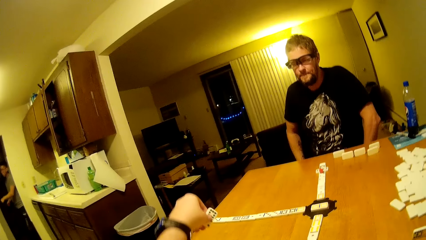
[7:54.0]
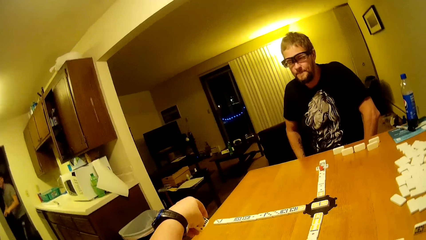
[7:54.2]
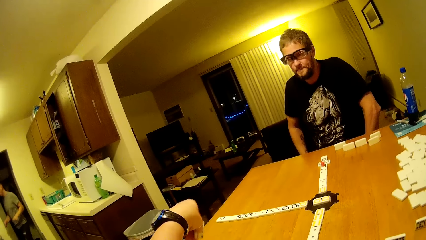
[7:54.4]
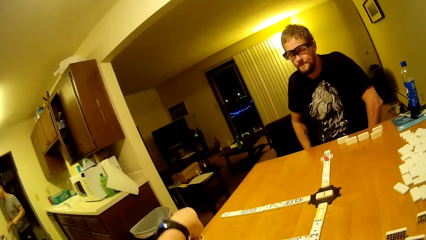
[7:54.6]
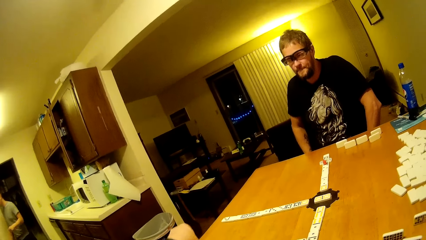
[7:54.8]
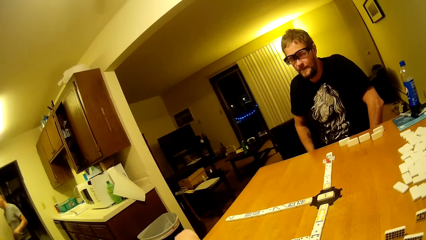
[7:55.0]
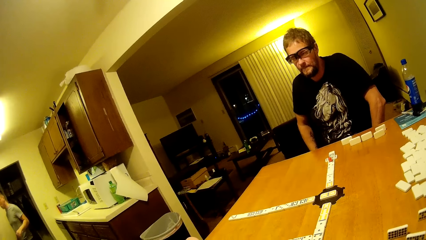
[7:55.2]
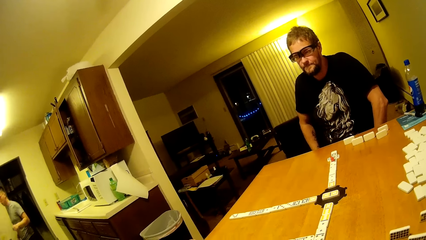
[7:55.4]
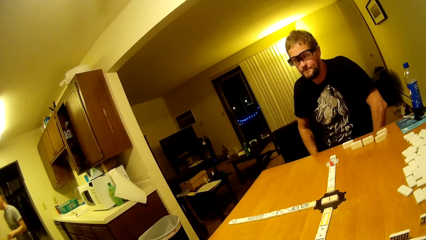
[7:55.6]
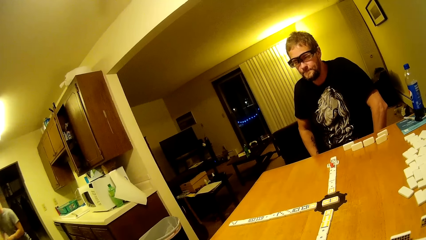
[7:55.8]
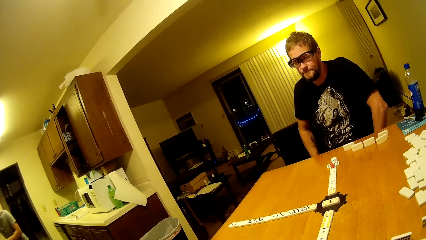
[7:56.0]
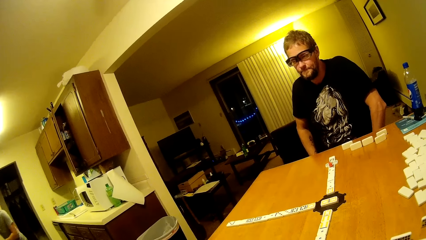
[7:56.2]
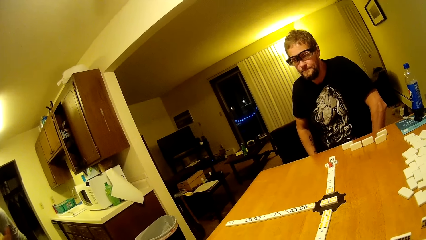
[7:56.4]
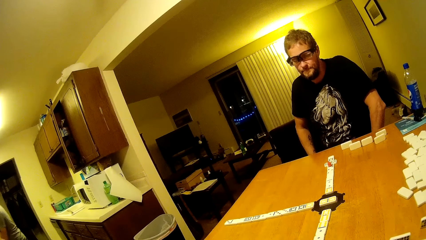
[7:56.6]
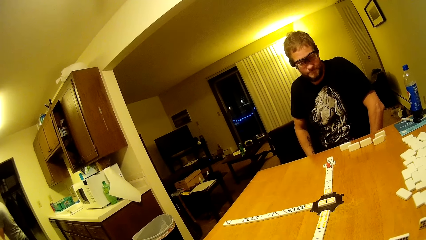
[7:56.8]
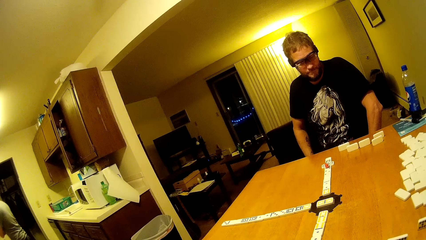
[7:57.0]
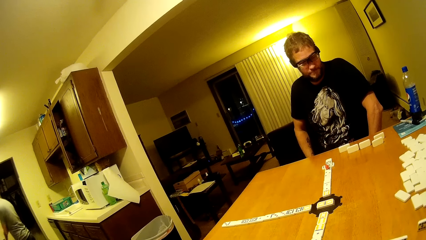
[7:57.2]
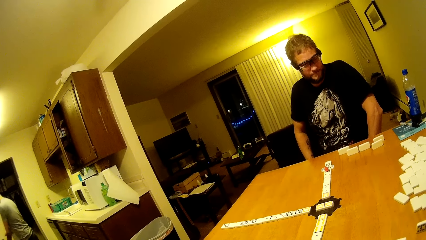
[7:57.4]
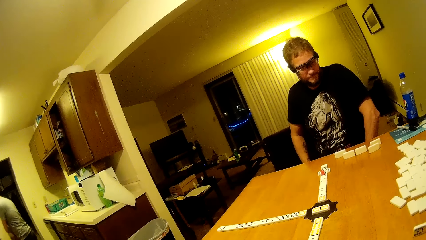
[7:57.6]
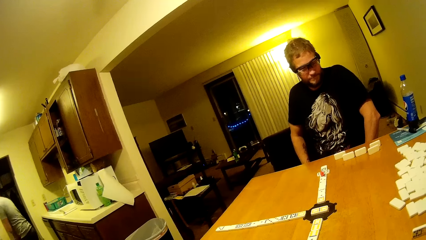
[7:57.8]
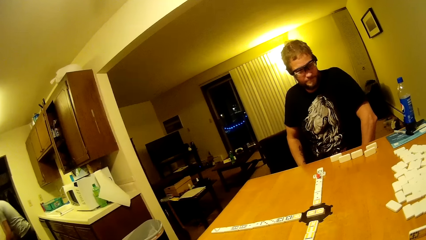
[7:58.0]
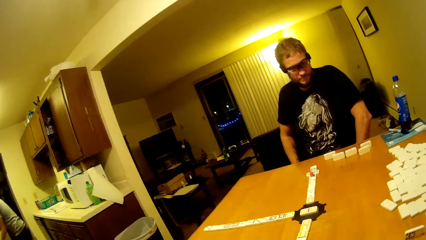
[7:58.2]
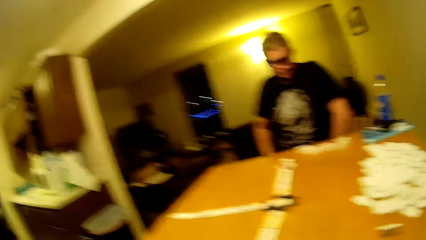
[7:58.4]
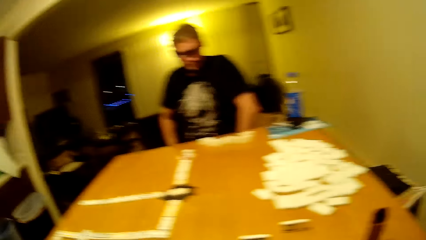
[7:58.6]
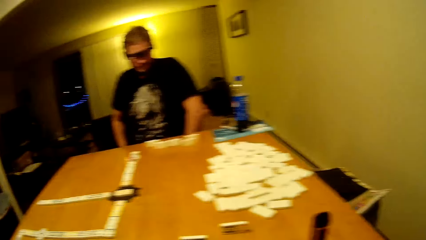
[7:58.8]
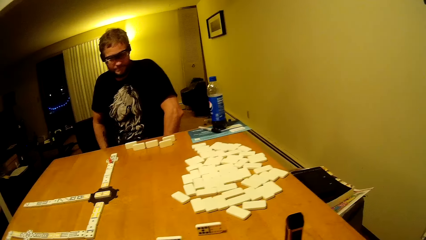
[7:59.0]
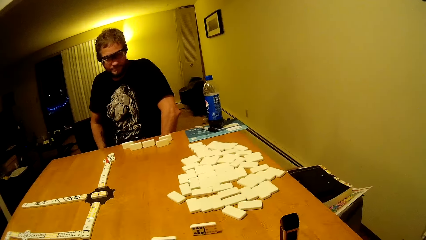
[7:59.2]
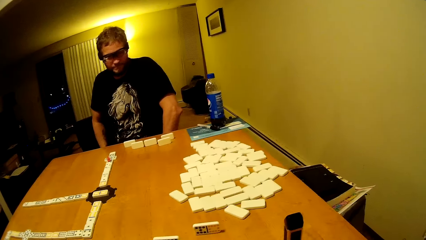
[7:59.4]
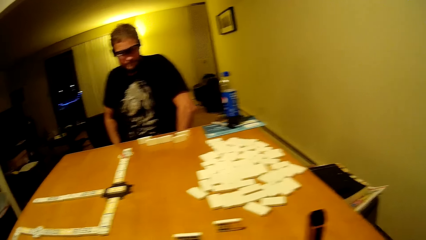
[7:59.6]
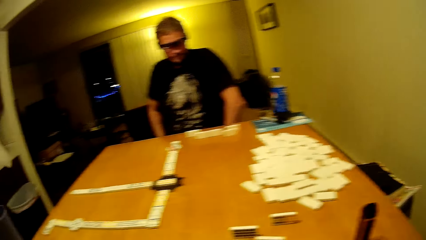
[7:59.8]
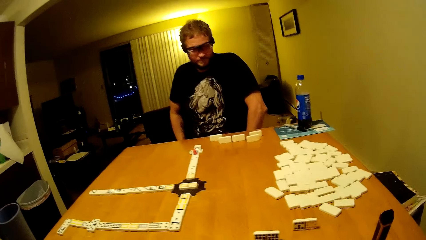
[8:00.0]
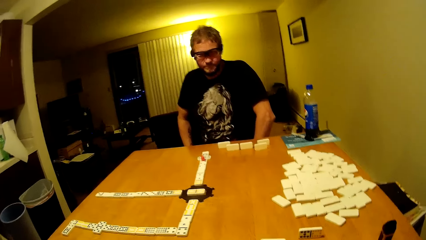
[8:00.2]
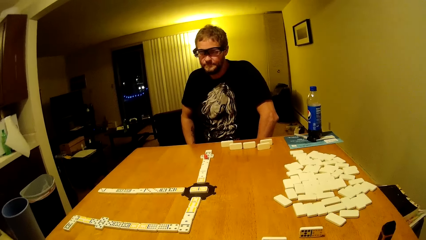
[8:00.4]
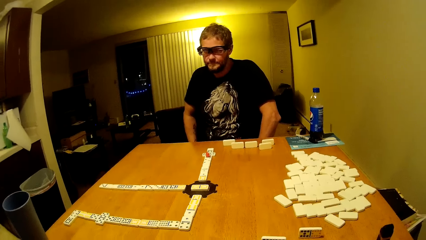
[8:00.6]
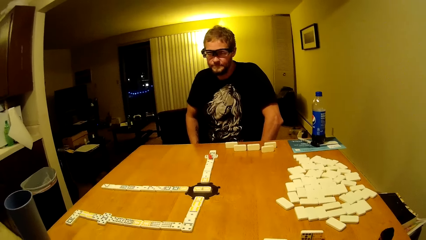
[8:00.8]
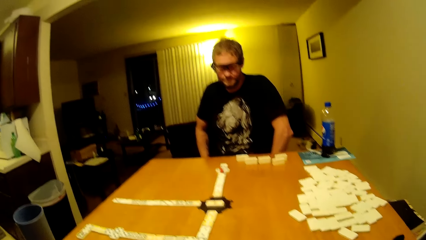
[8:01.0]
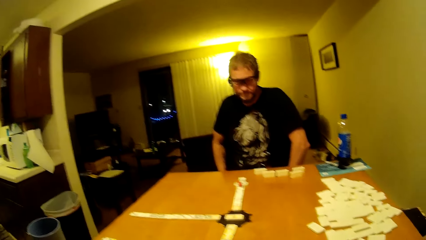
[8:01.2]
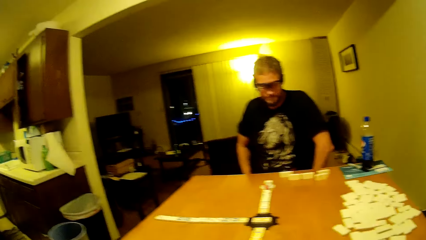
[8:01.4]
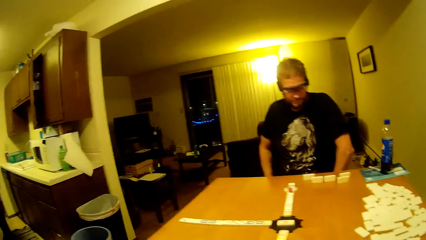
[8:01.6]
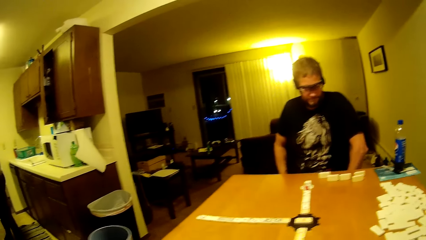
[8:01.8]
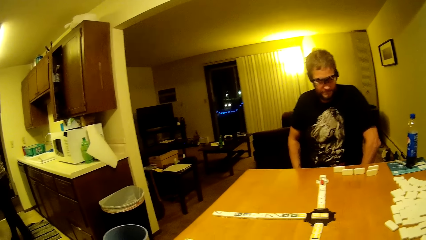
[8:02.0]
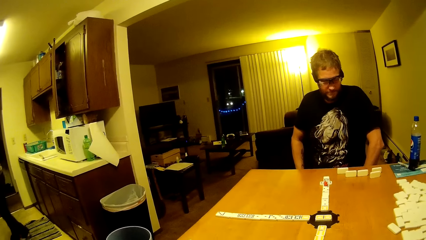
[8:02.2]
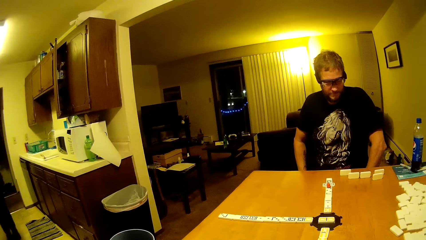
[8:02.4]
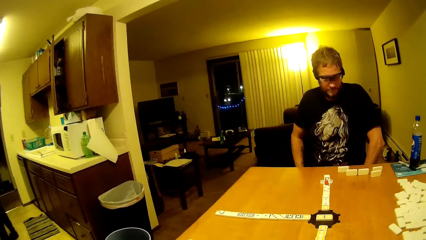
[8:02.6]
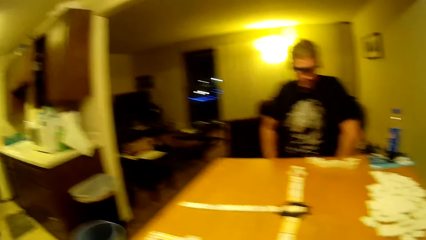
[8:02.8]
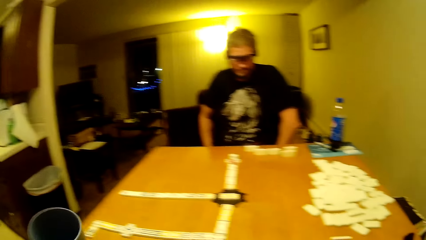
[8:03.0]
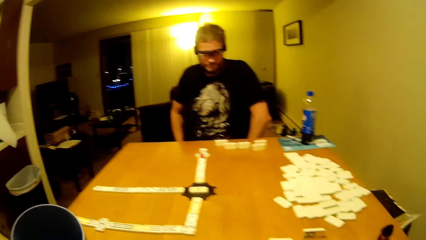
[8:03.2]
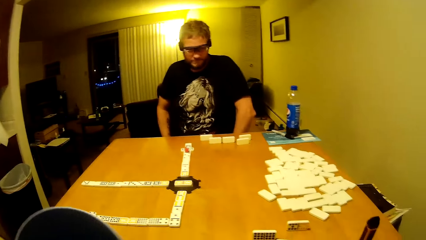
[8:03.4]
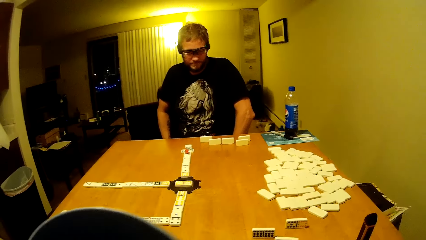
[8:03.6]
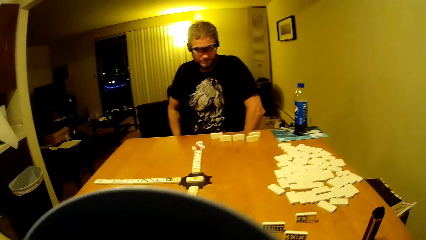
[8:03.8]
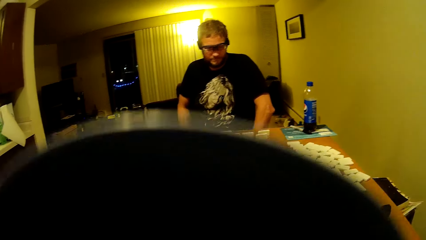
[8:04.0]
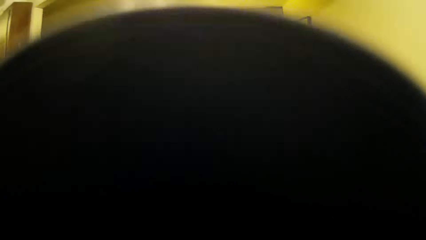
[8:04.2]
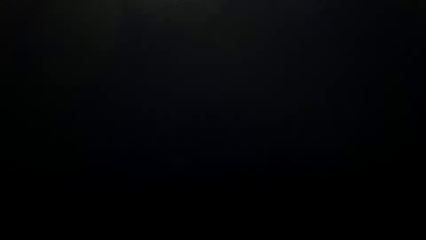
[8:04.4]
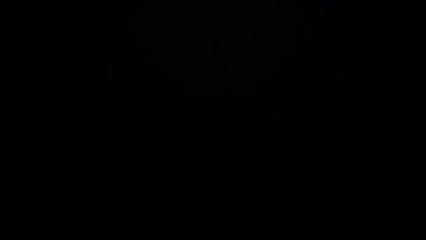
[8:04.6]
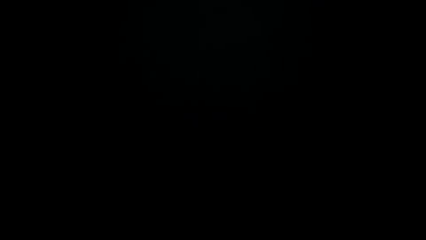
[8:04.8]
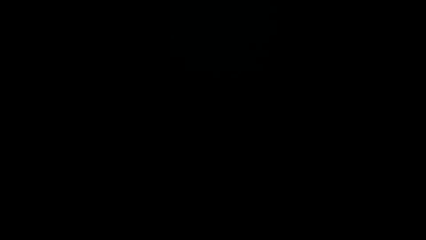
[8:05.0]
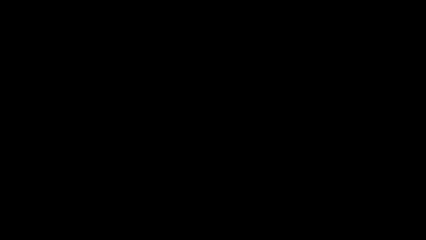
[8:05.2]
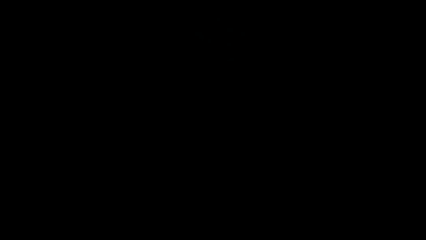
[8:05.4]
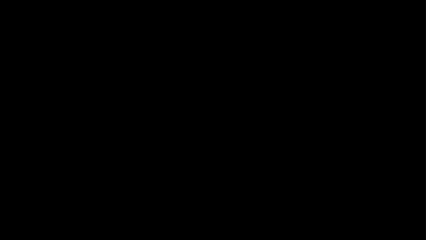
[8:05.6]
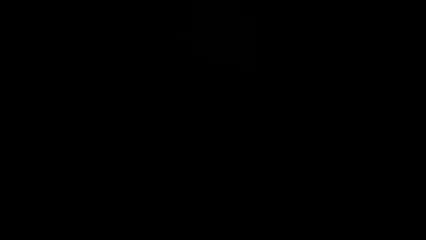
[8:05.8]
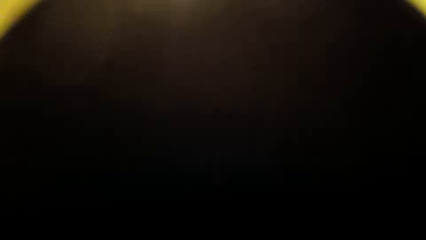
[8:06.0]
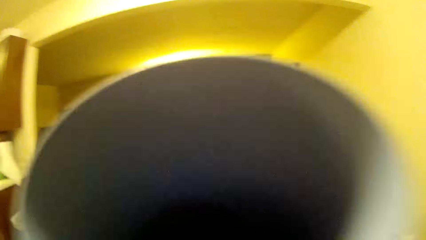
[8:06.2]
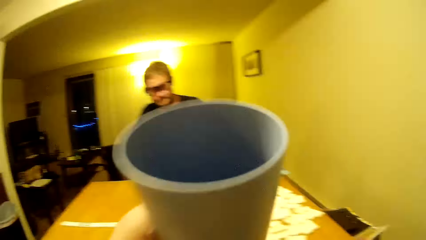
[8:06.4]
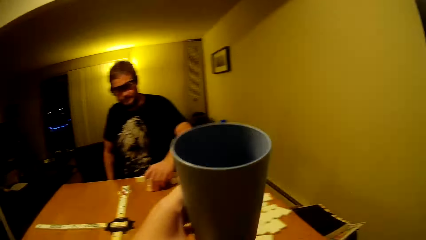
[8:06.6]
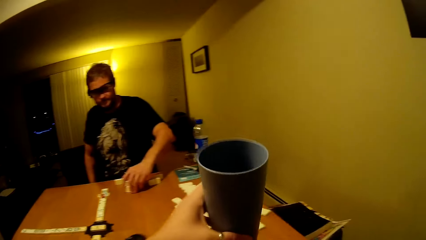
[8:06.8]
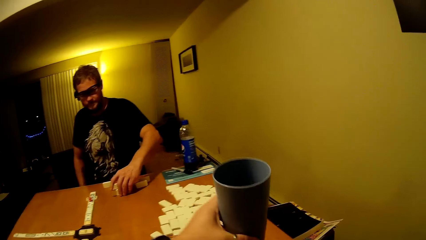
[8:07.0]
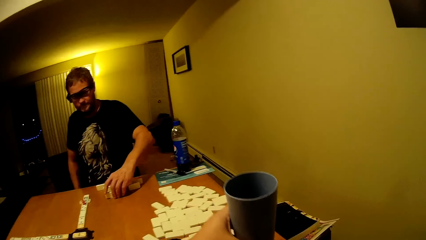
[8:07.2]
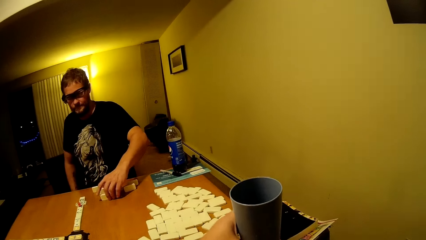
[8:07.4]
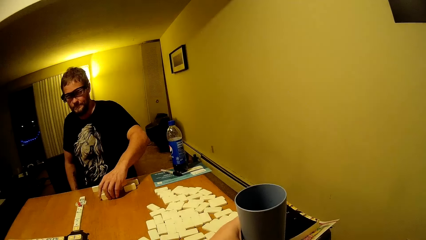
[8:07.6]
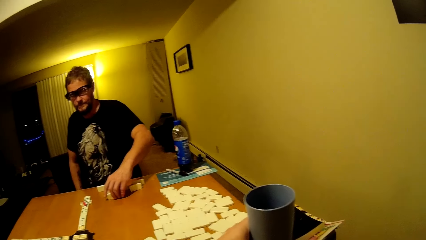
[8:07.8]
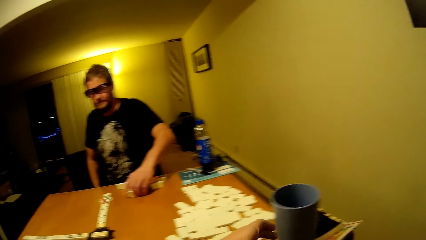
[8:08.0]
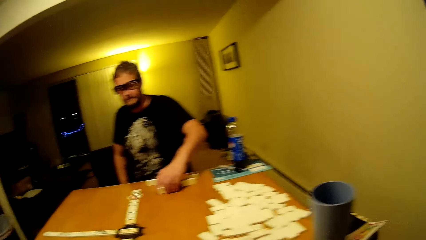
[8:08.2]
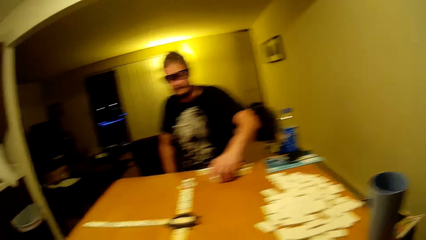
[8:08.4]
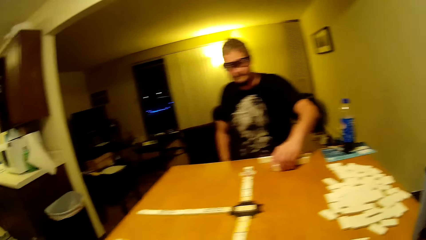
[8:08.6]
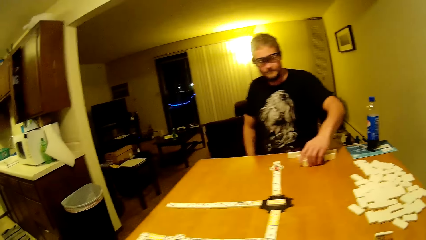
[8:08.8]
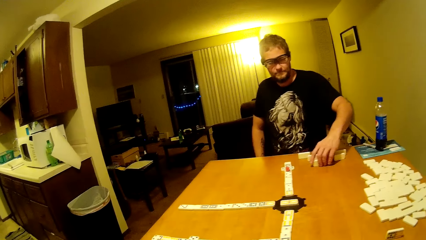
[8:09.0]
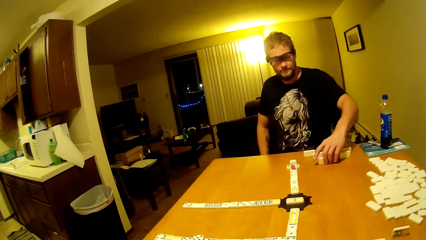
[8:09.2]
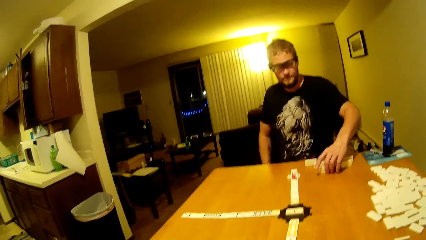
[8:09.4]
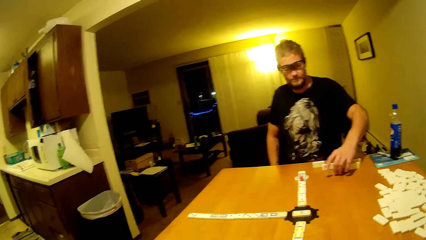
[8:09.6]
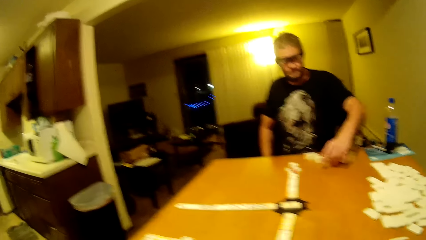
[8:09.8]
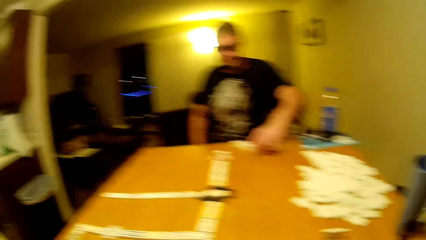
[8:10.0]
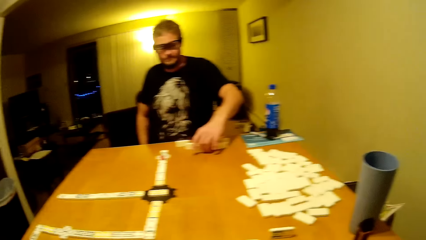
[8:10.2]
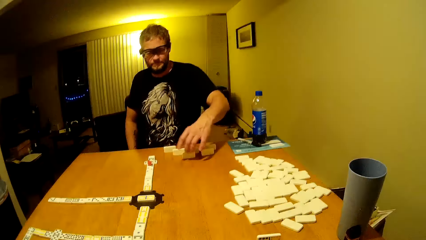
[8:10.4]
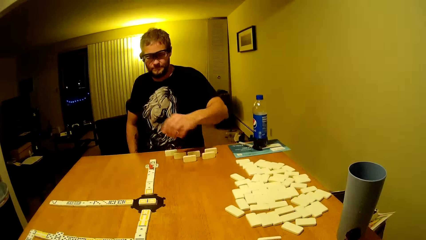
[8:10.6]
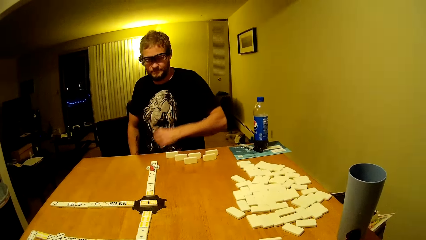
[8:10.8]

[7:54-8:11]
The man puts the hands down. The camera wearer plays the dominoes. He places his bar. Another man stands on the door. The camera wearer lifts the cup up. He sips from his cup again. The first man arranges the dominoes. The camera wearer puts the cup down.
